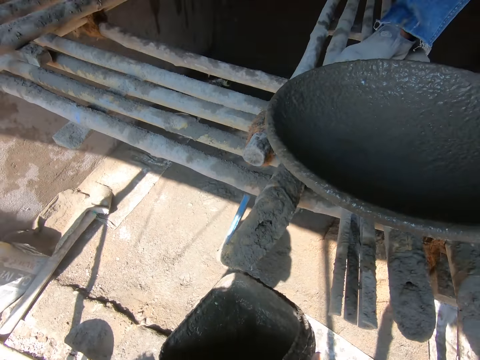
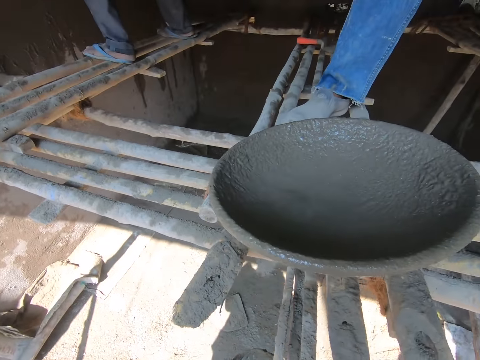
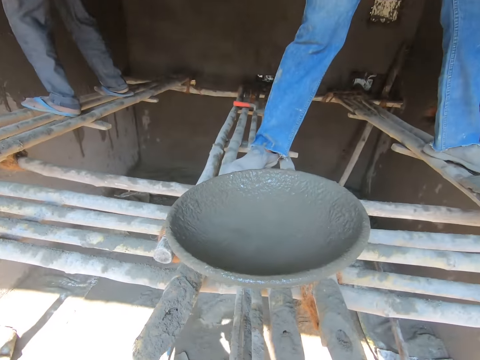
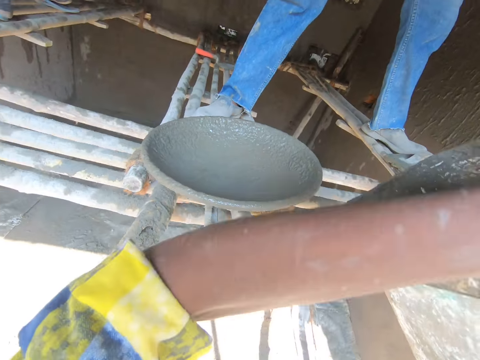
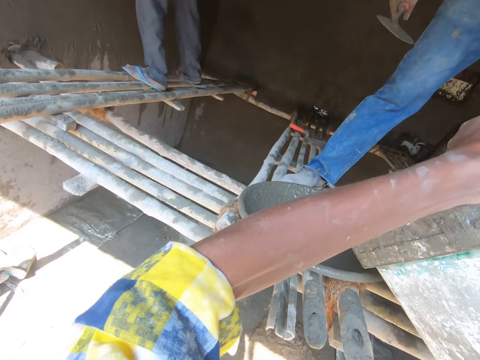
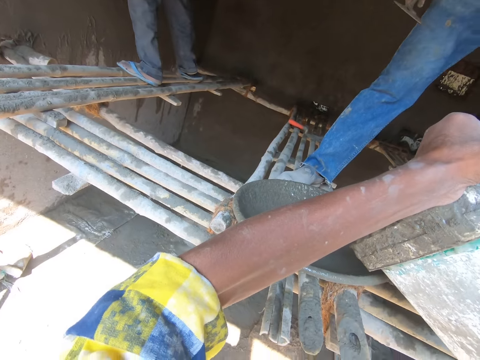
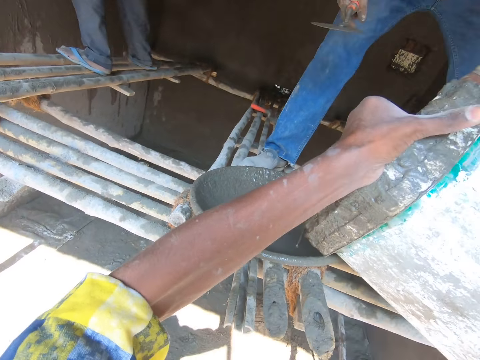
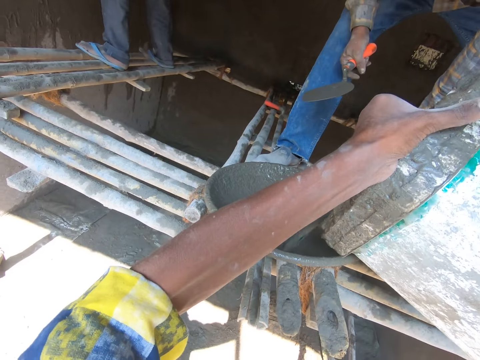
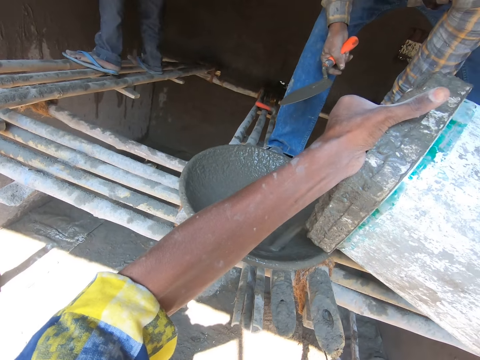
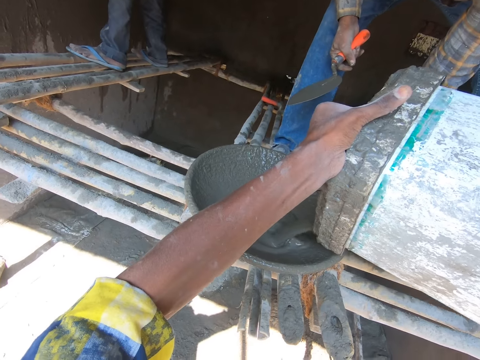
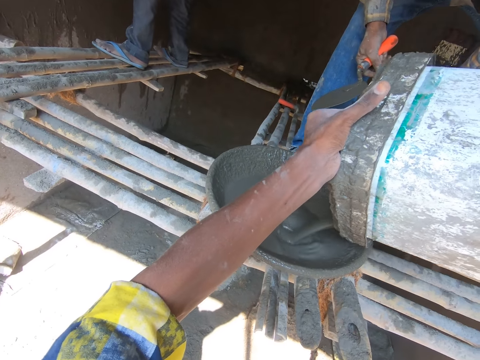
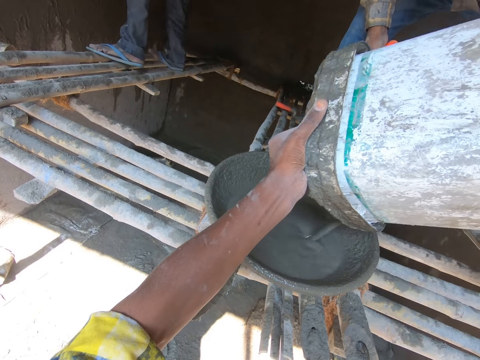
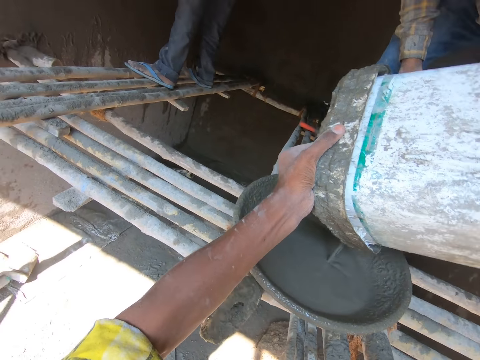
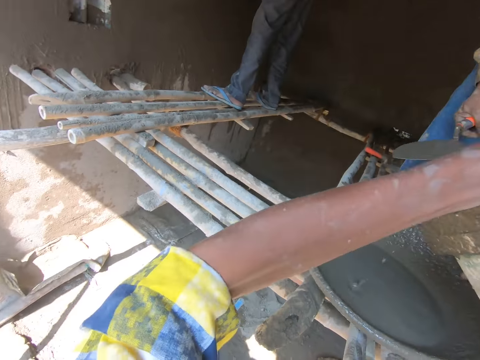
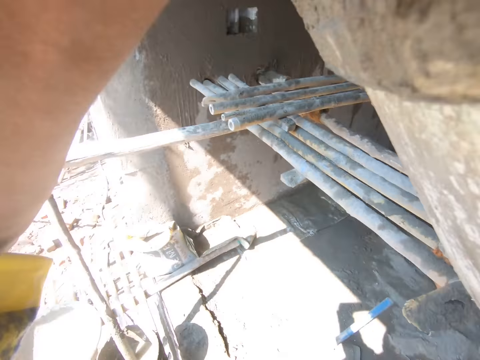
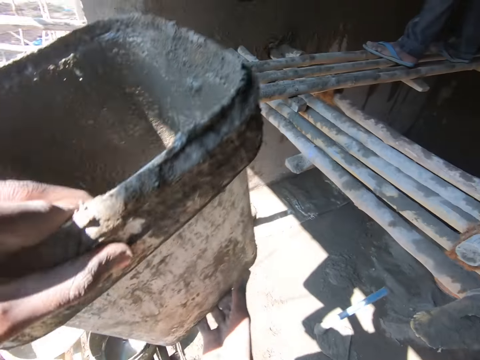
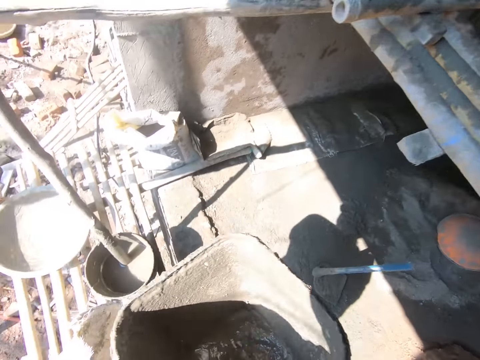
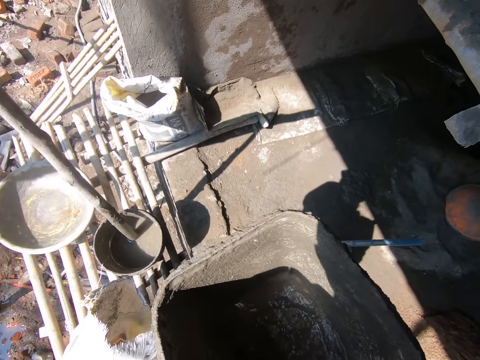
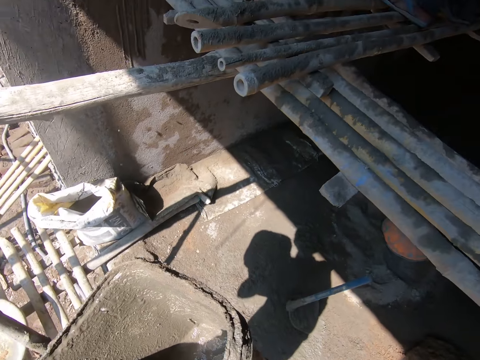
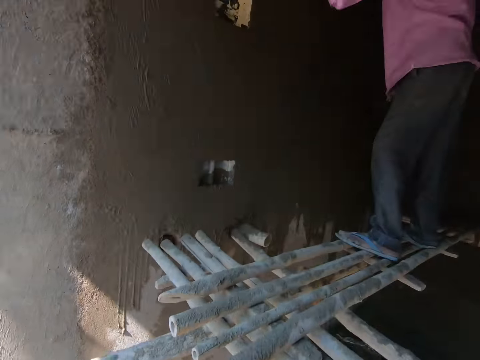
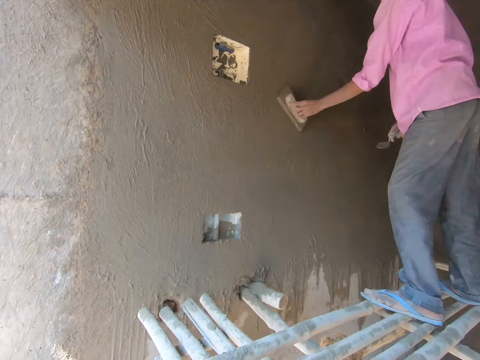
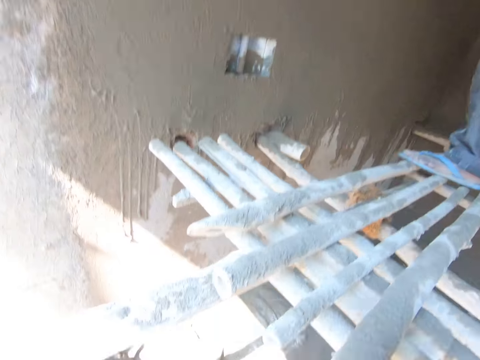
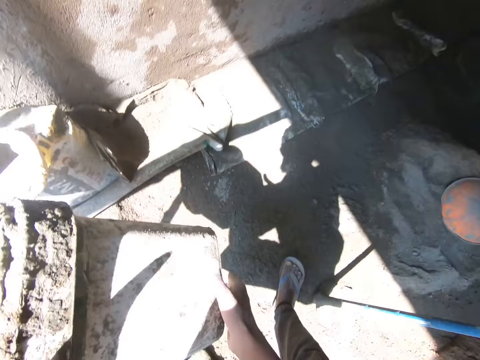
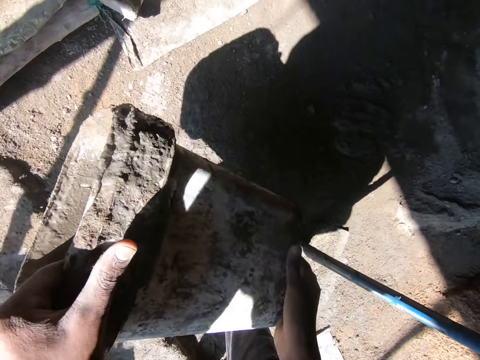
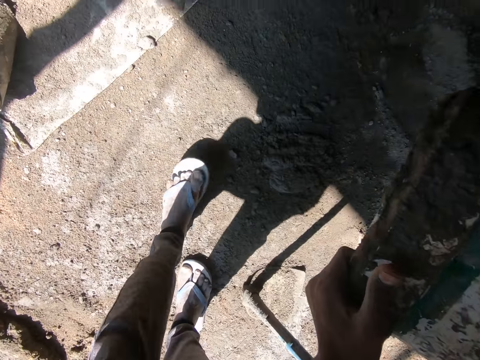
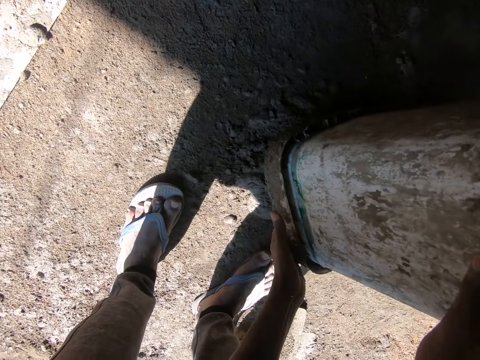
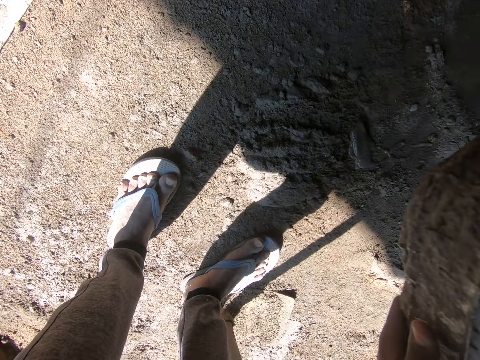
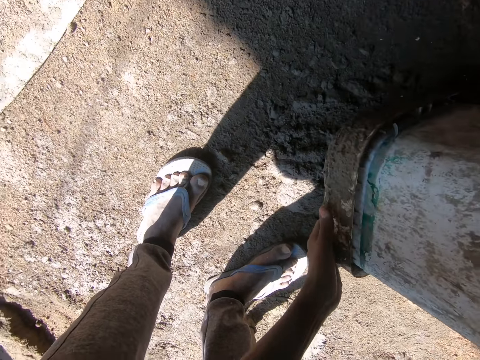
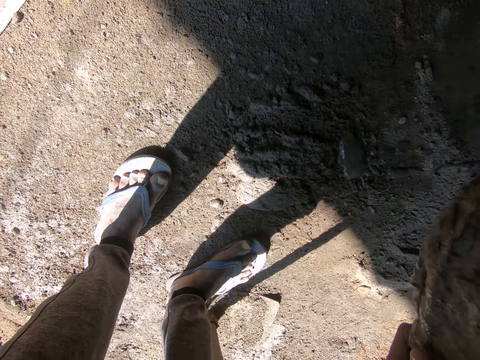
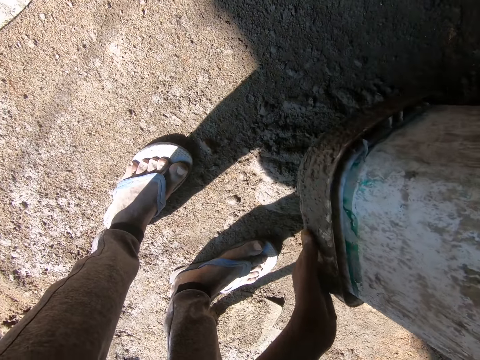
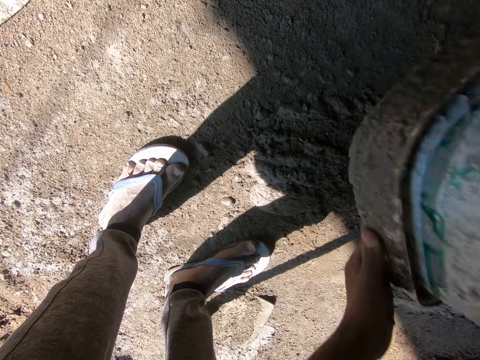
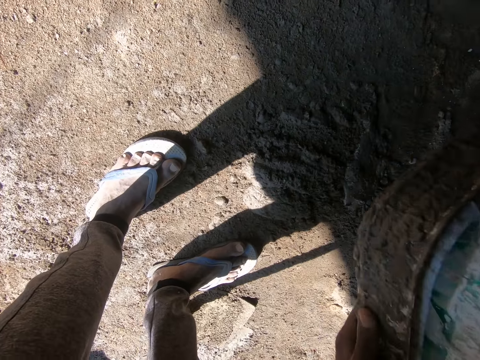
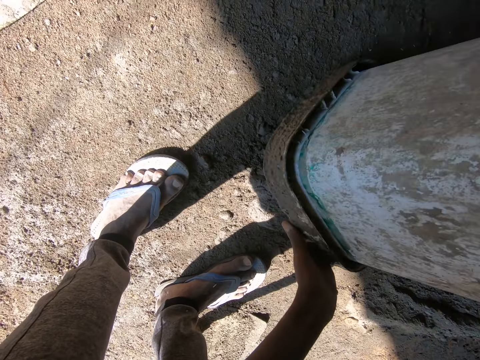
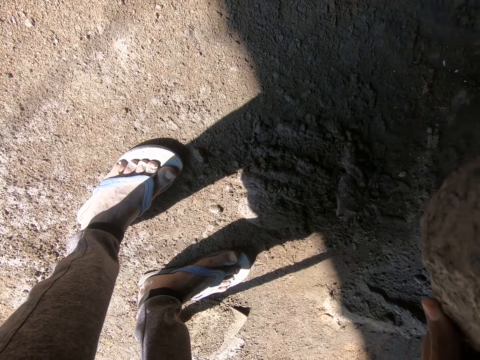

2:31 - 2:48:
The camera wearer carries the bucket of cement solution. They pour the mortar on the basin. A man holds the tray or basin and carries the basin of mortar. Another man smoothens the wall. The camera wearer pours the cement solution on the ground. They hit the bucket on the ground.

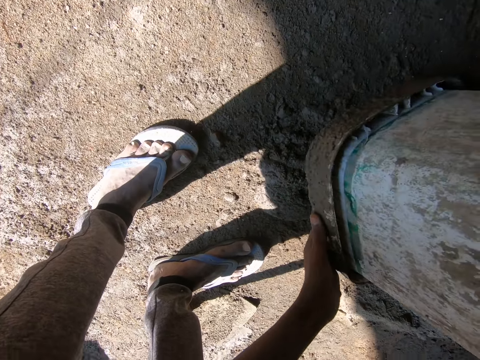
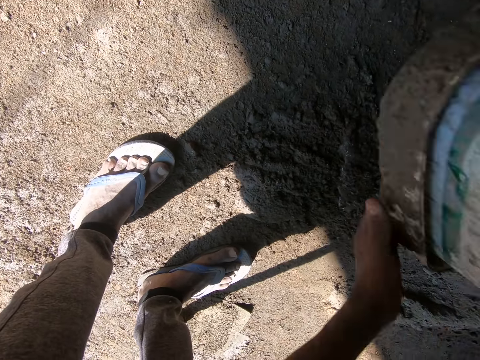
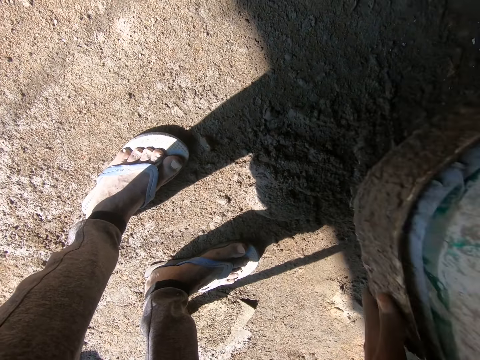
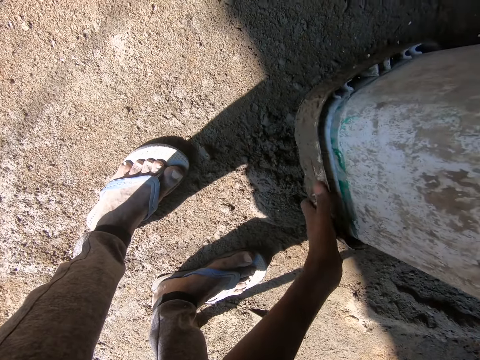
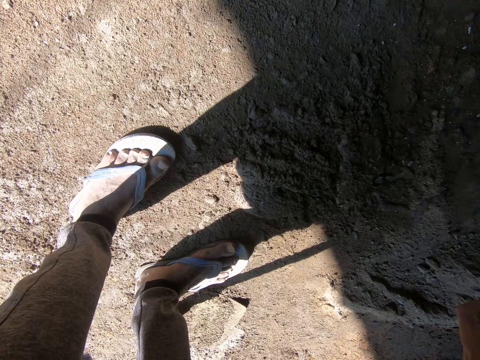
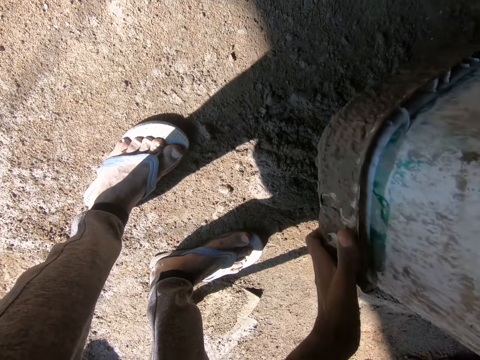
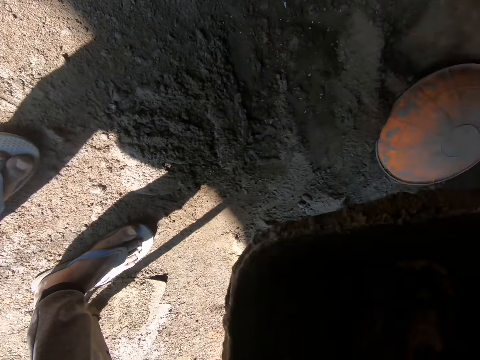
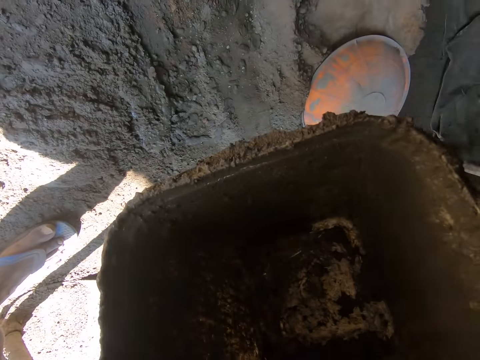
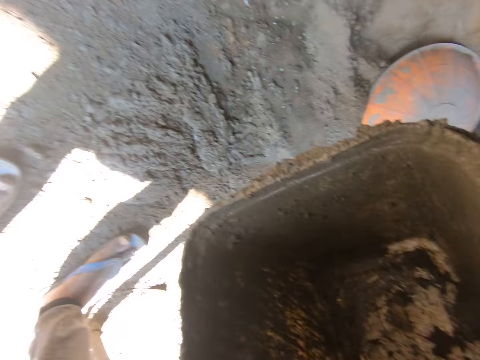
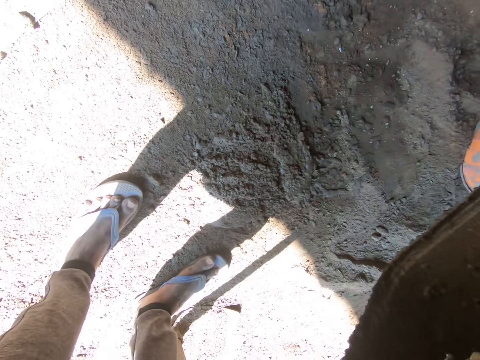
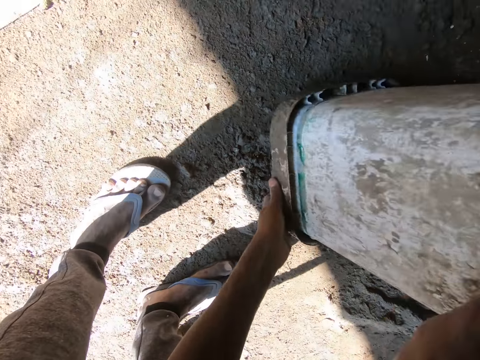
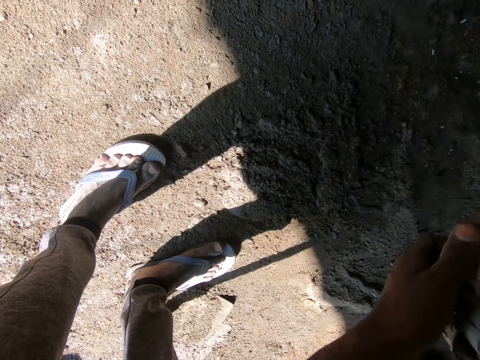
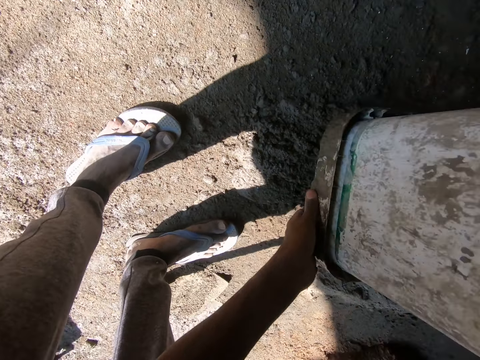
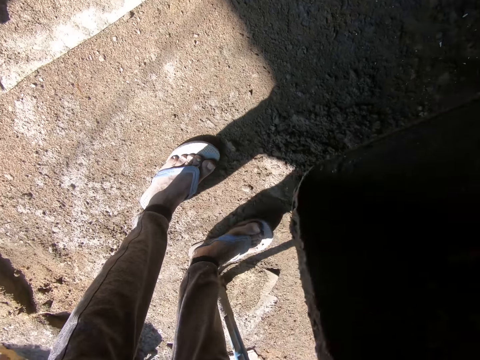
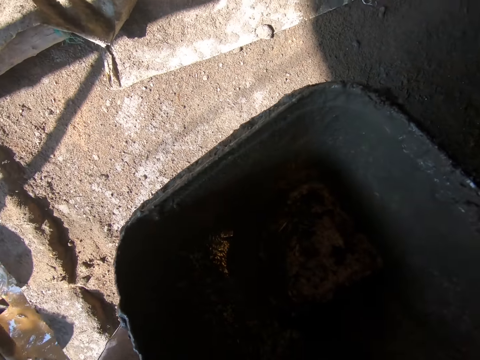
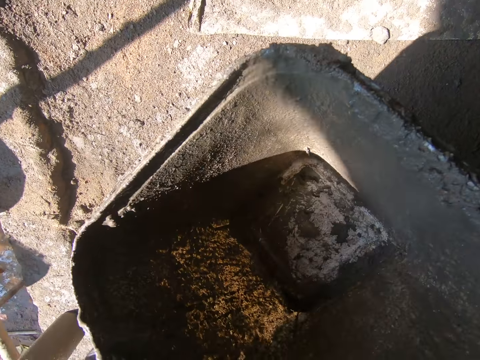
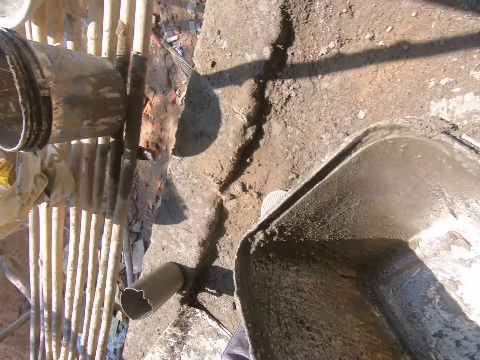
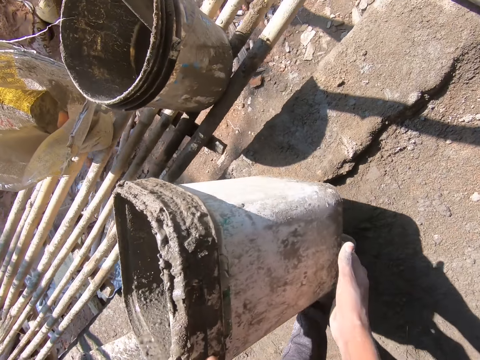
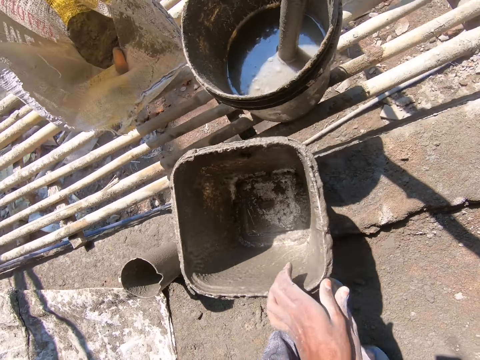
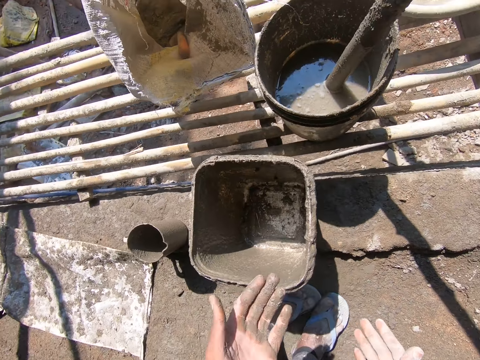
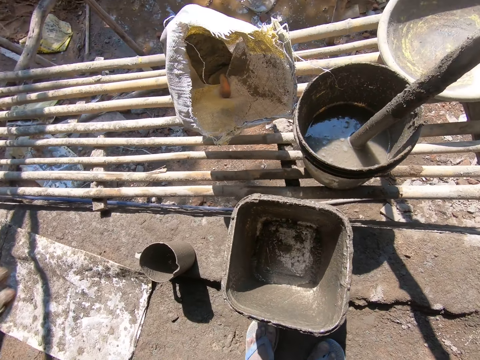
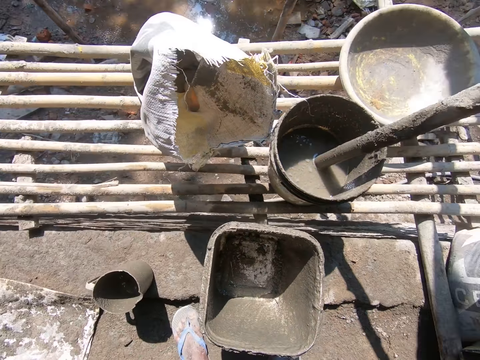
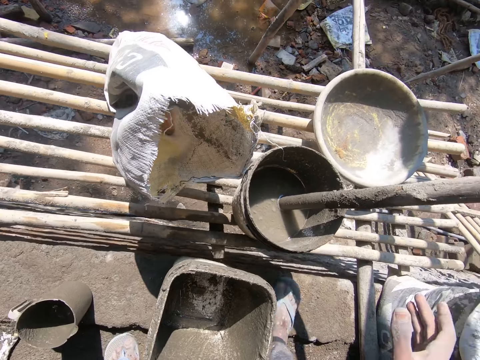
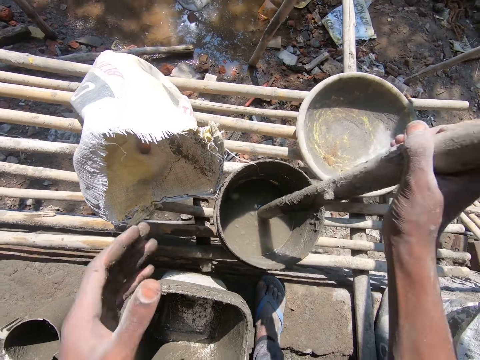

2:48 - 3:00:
The camera wearer holds the bucket. They pour the cement solution on the ground. They hold the bucket. They place the bucket on the ground. They shake the hand.
